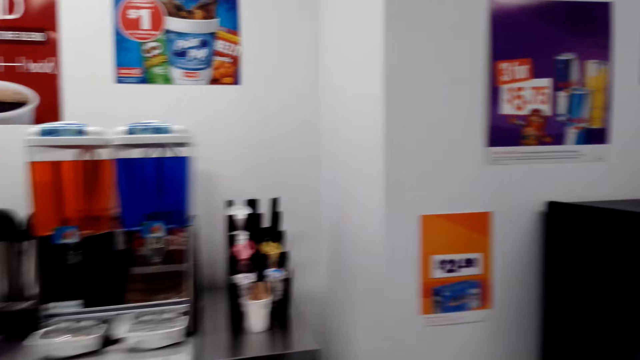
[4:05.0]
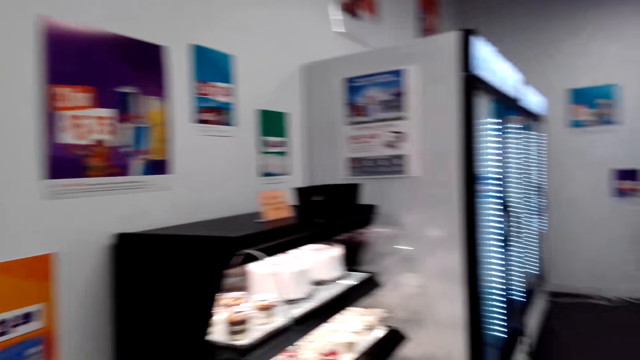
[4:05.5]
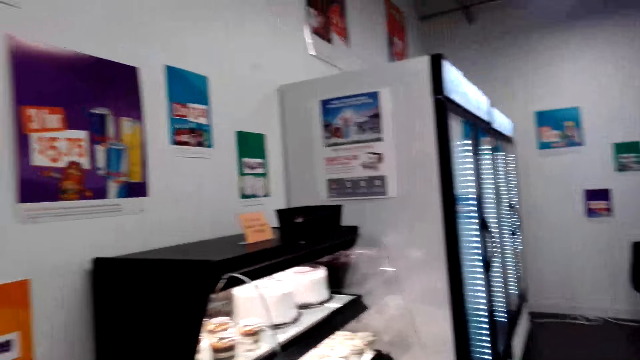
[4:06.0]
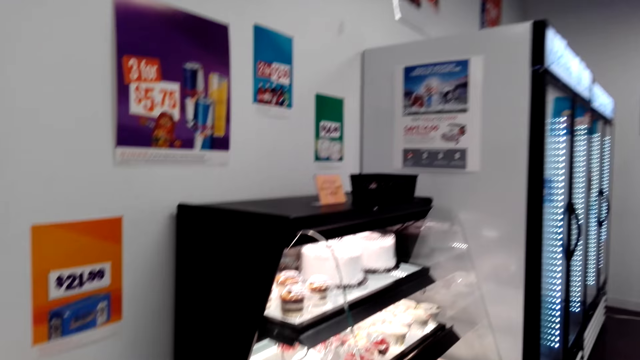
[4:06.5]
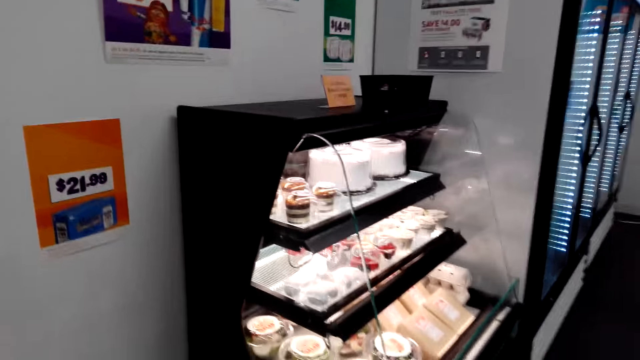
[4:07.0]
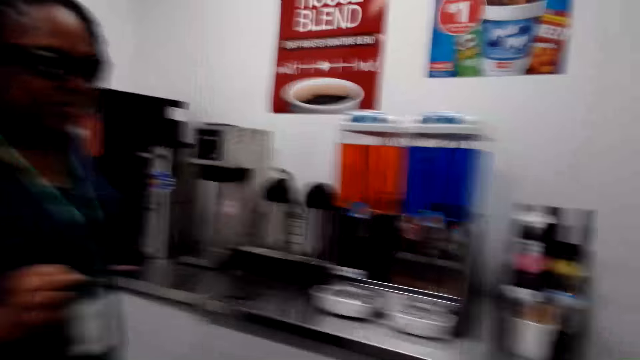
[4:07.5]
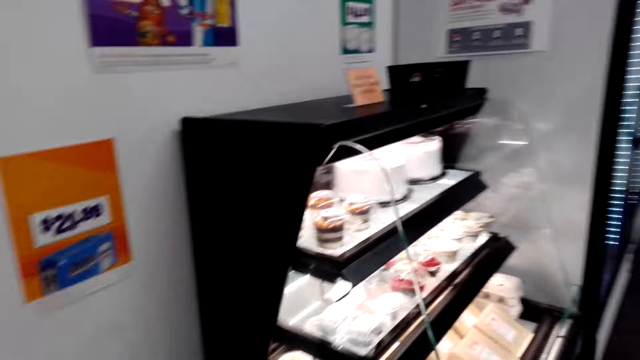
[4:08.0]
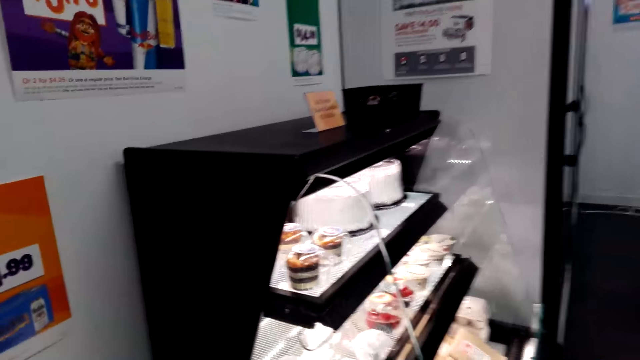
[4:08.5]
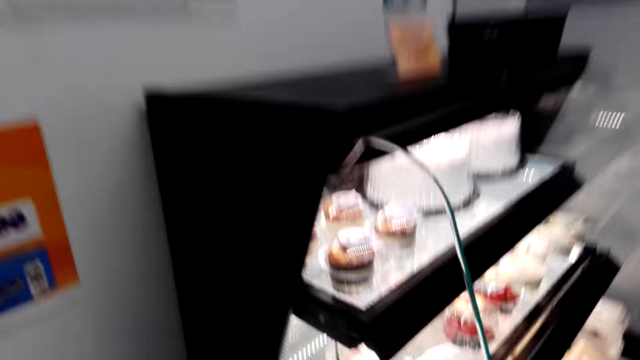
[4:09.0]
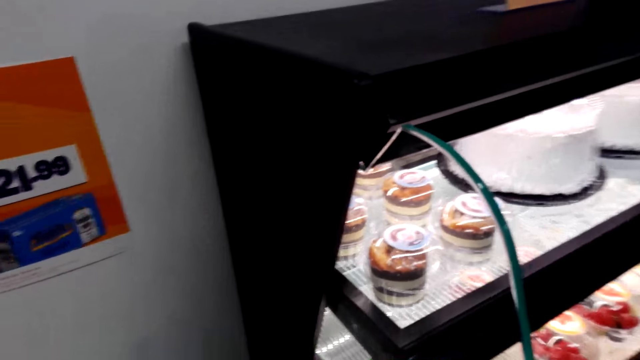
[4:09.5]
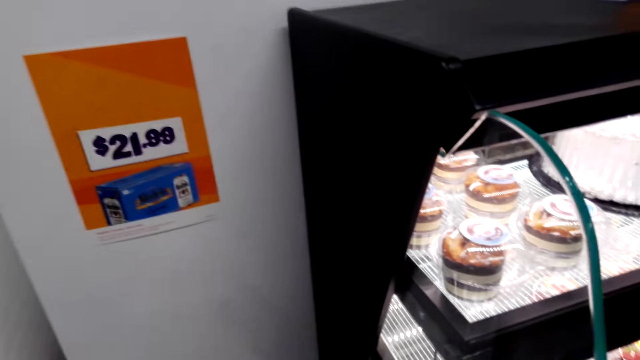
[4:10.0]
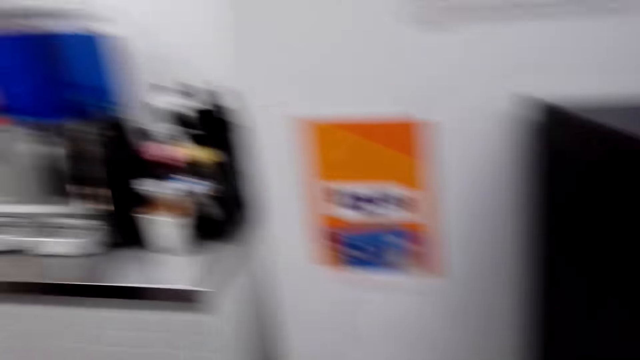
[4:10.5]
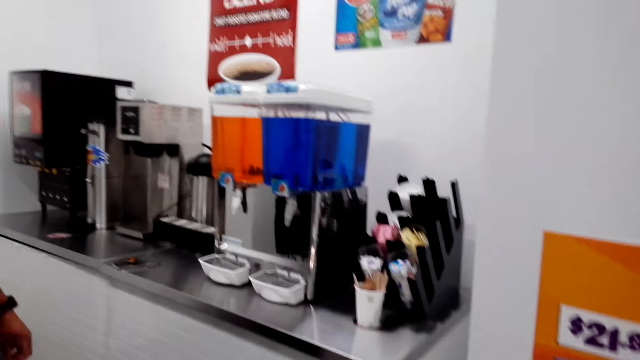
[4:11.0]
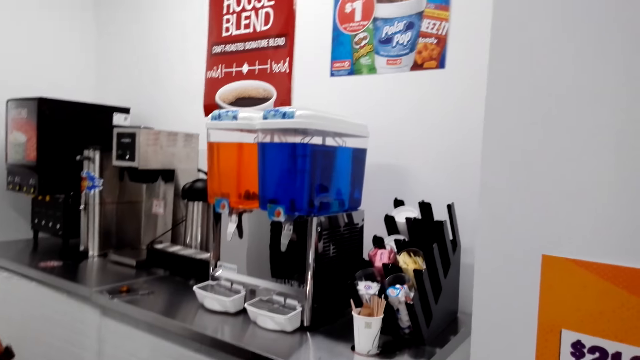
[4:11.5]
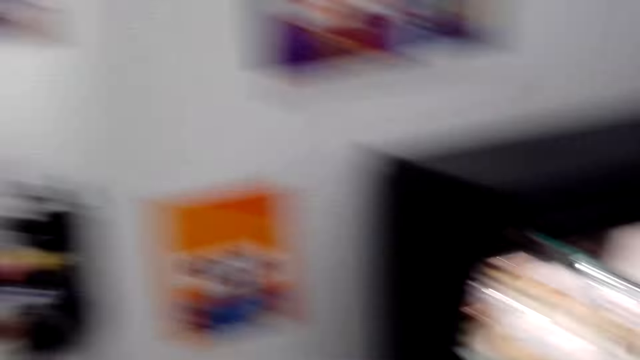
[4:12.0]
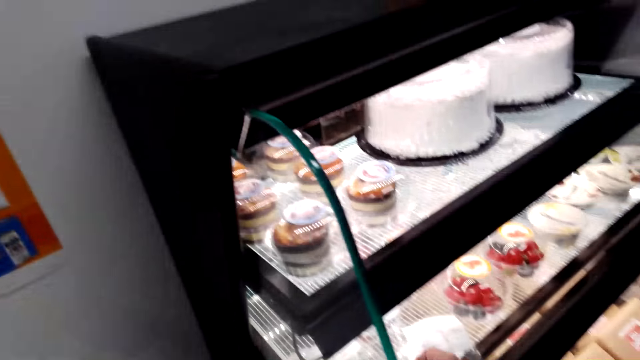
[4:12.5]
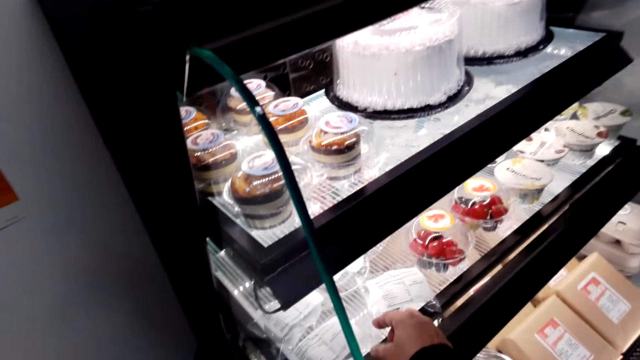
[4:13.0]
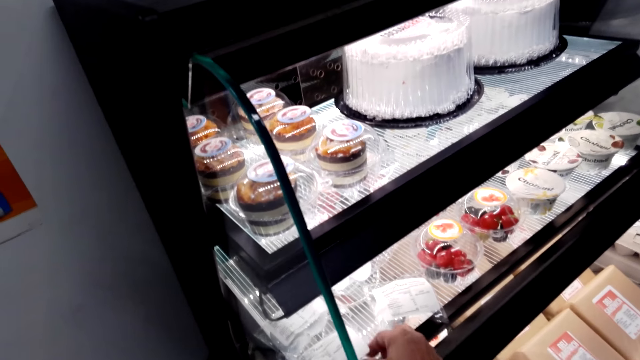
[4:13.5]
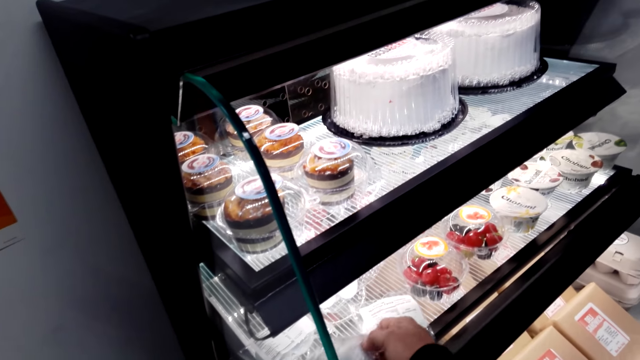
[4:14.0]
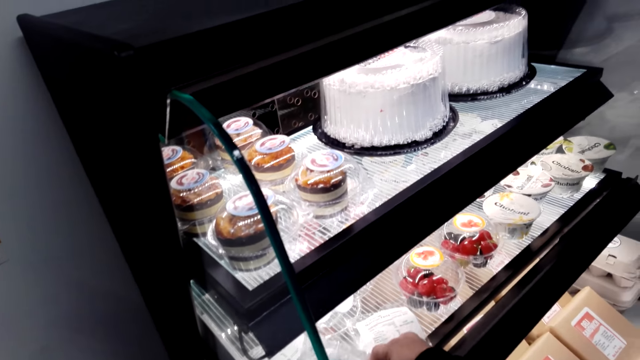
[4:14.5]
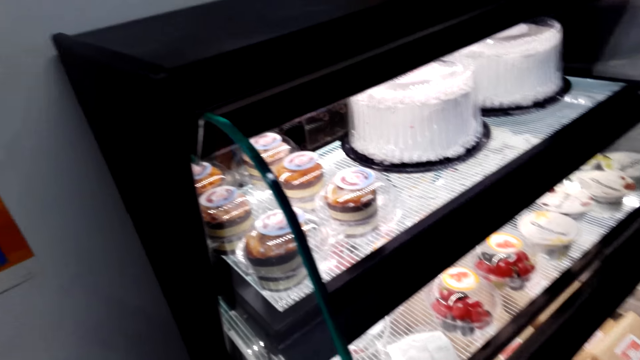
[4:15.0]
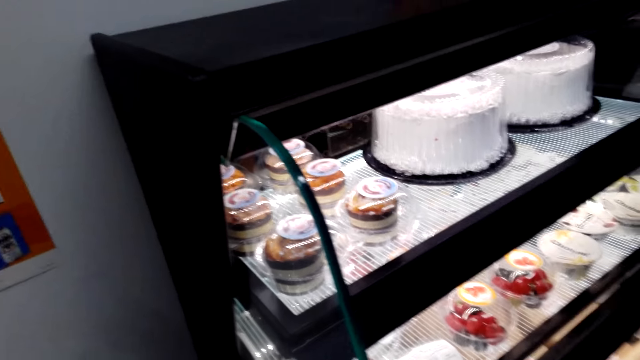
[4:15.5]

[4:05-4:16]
A woman speaks to another woman. The camera wearer walks in the supermarket. They look around. They look towards a bakery grill display. They look at the cakes.

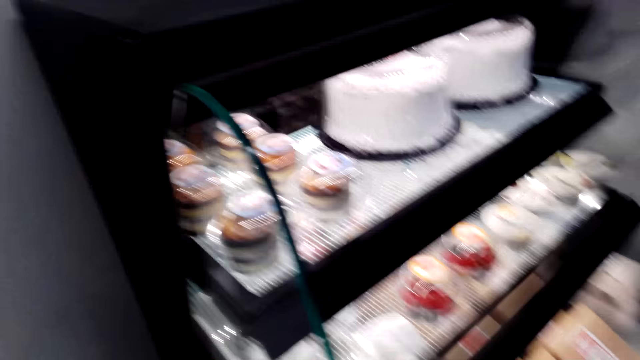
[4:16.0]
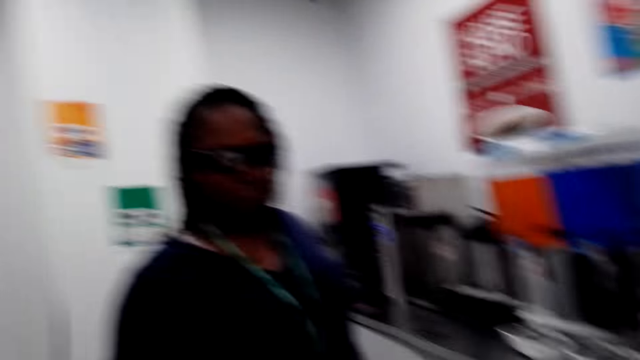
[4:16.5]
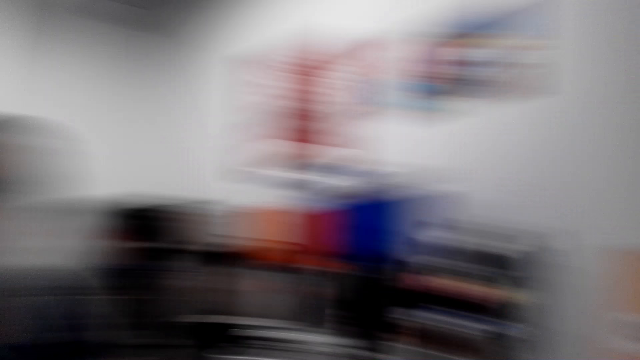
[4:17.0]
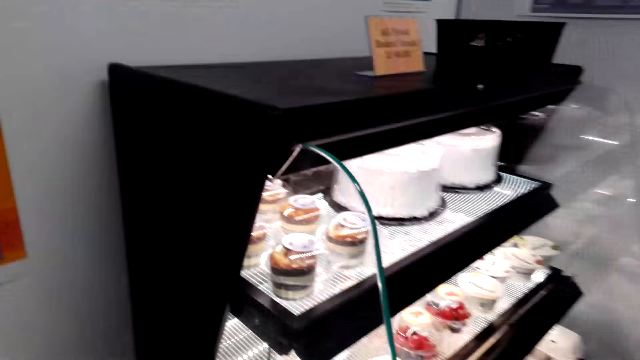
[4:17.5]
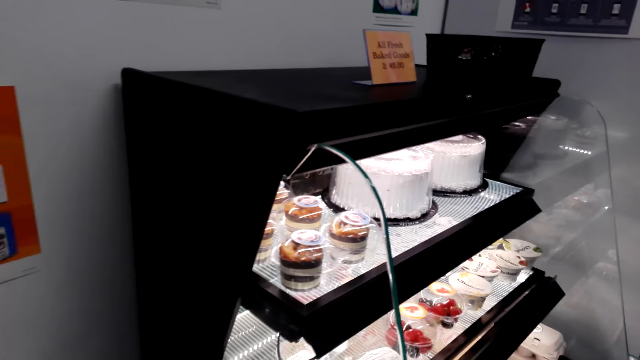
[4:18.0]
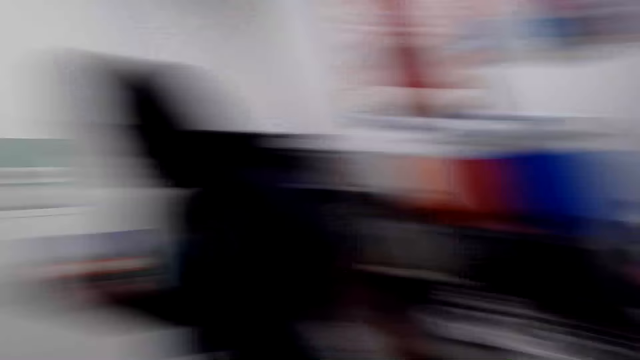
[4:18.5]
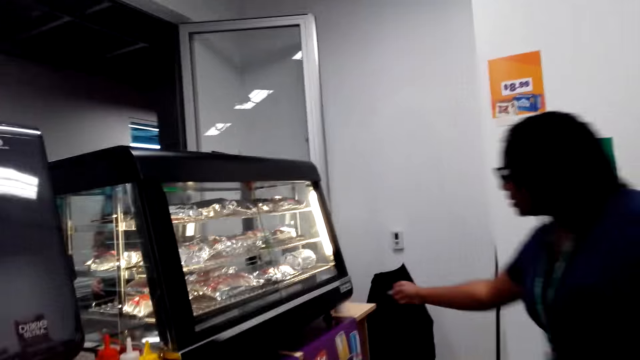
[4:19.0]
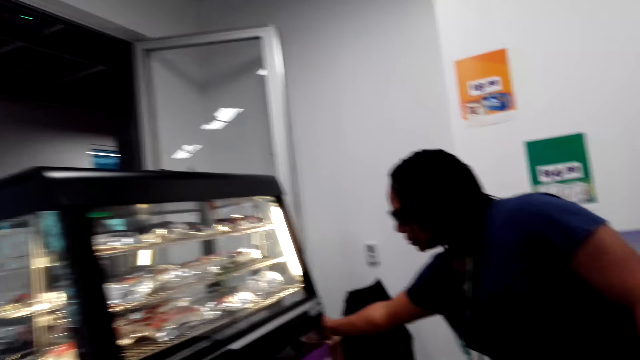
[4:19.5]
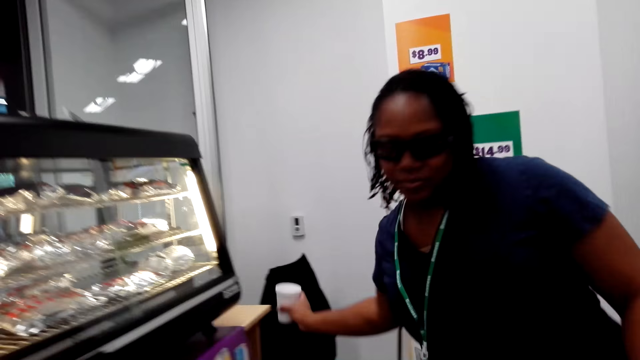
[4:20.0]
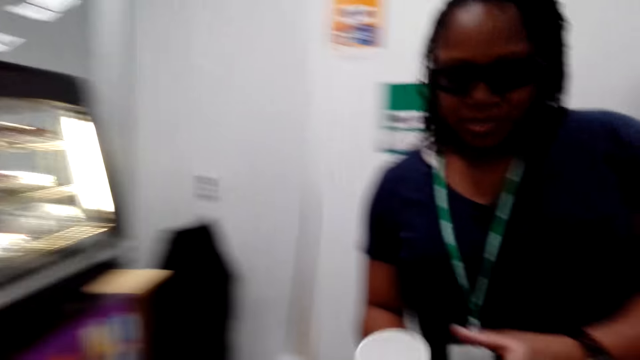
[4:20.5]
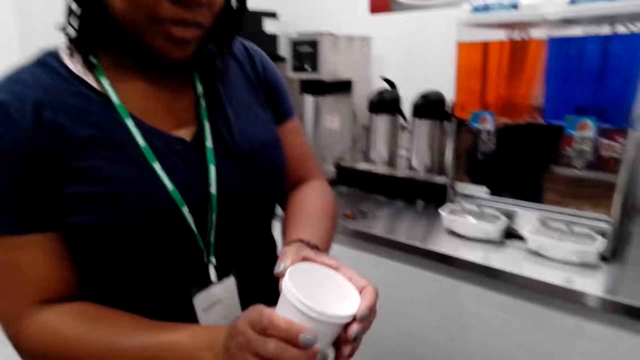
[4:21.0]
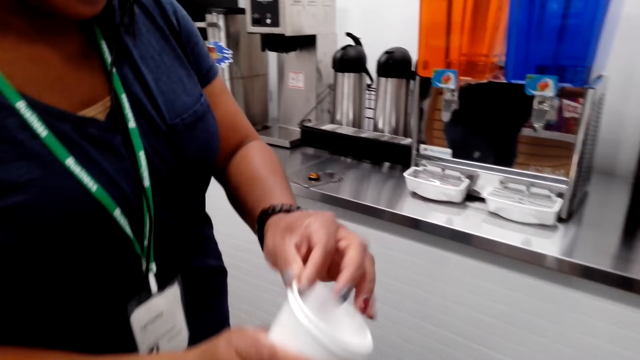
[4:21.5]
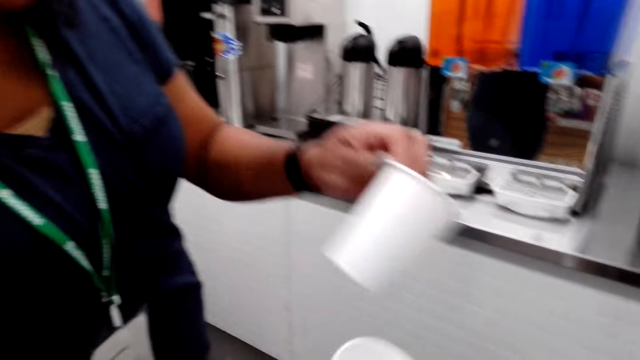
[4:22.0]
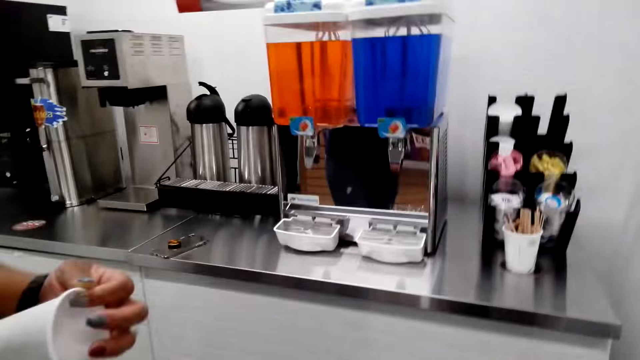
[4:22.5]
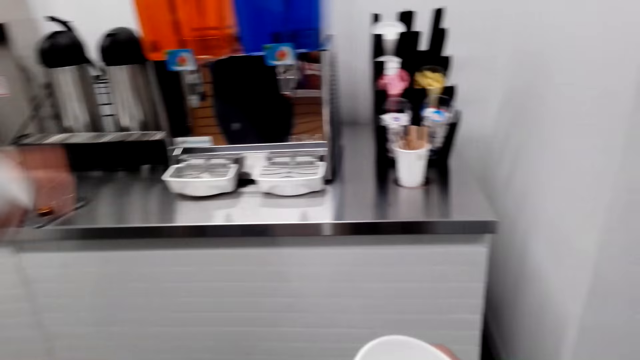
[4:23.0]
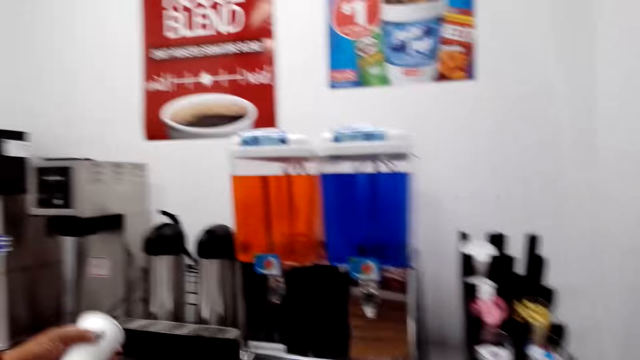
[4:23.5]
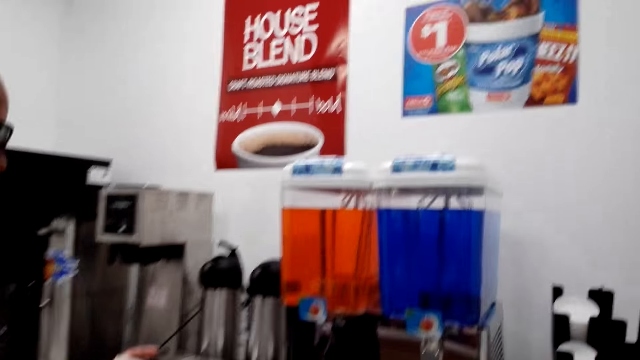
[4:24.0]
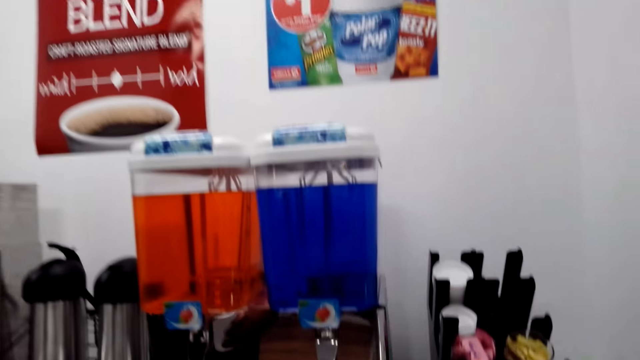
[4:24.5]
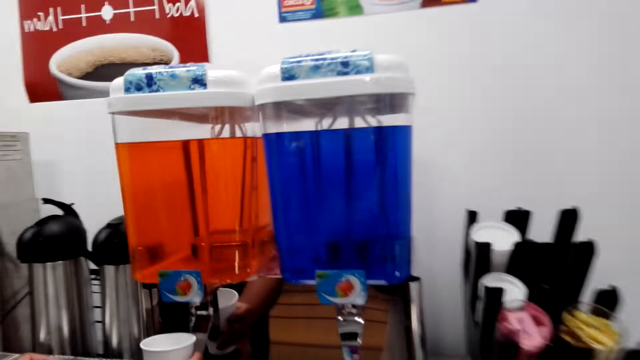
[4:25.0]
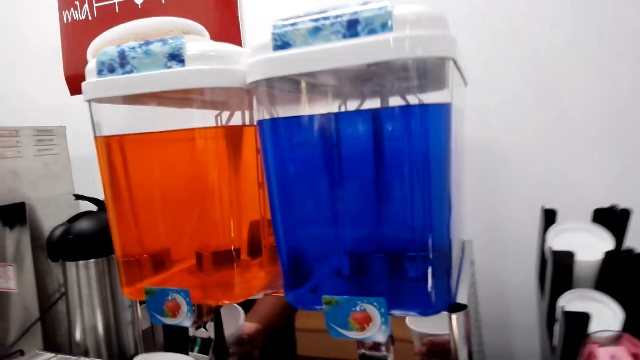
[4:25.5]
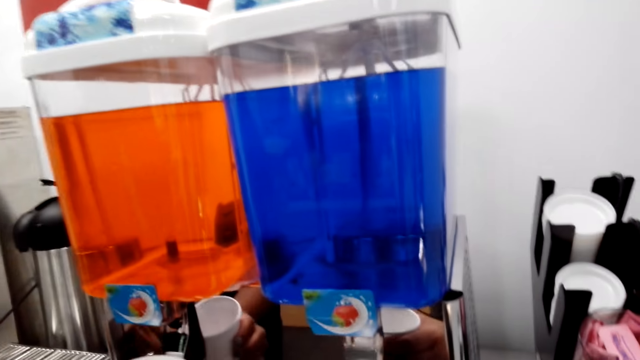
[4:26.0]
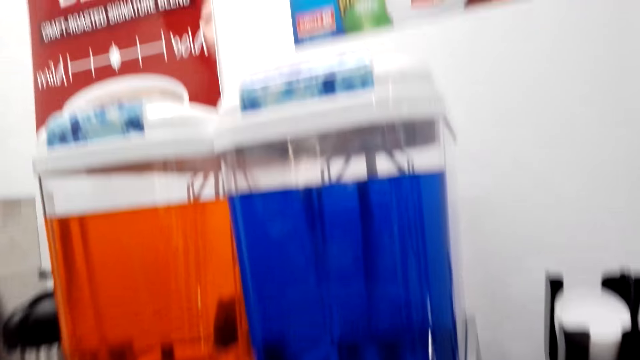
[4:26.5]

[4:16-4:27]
The camera wearer speaks to a woman. They look at the woman. They touch on the bakery display. The woman speaks to the camera wearer. The woman picks up the disposable plastic cups or tumblers. The woman pulls the tumbler. The woman fetches the juice with the disposable plastic cups.
